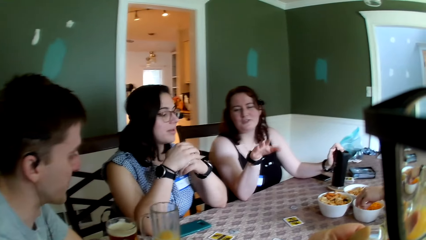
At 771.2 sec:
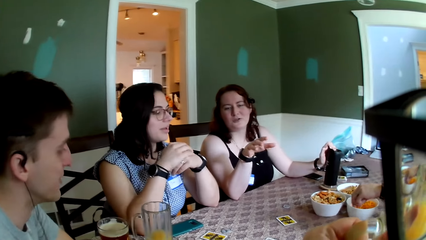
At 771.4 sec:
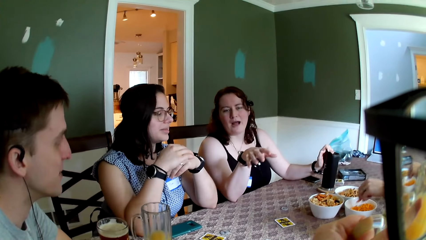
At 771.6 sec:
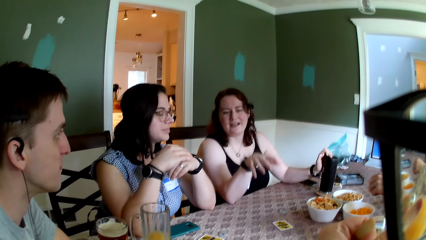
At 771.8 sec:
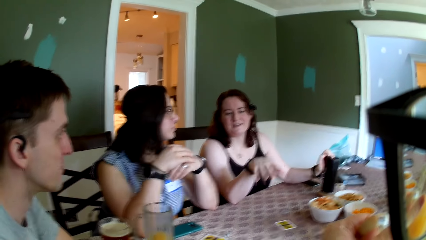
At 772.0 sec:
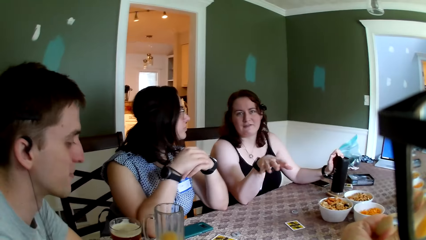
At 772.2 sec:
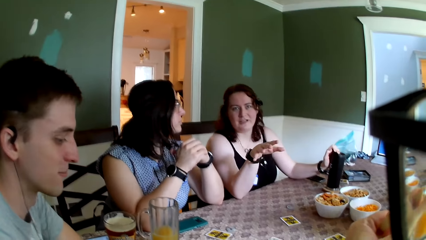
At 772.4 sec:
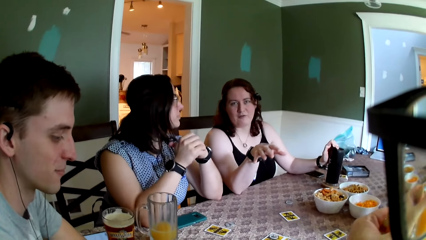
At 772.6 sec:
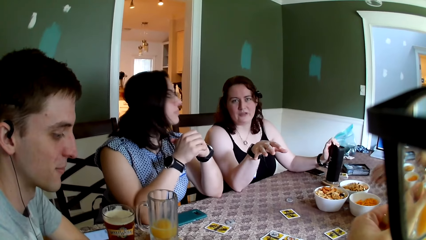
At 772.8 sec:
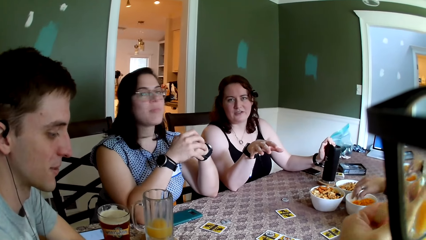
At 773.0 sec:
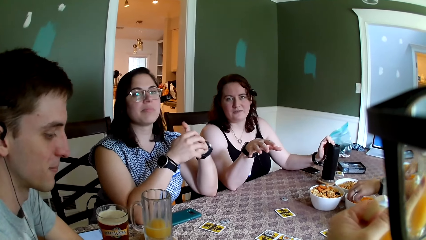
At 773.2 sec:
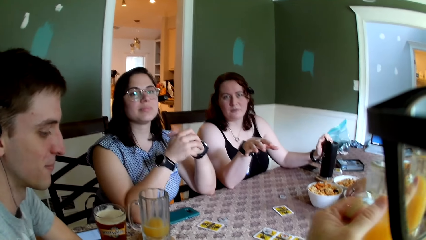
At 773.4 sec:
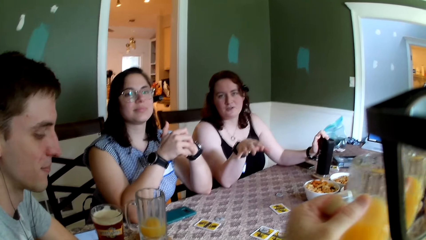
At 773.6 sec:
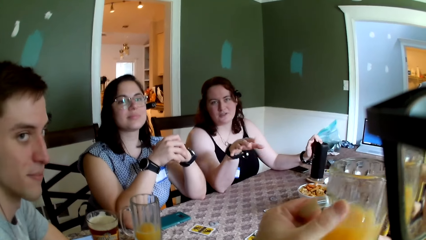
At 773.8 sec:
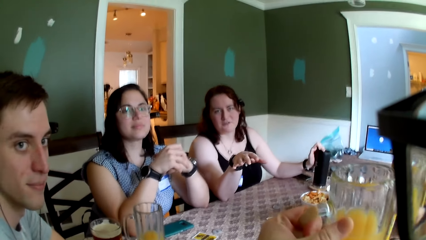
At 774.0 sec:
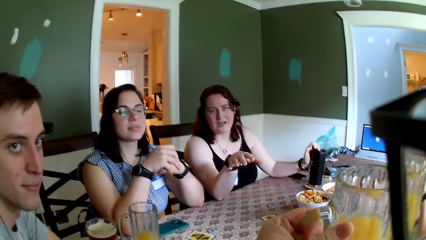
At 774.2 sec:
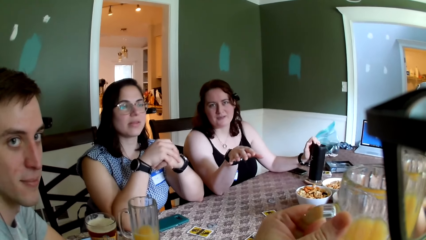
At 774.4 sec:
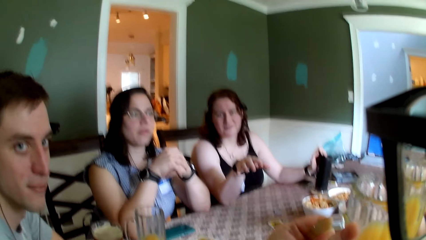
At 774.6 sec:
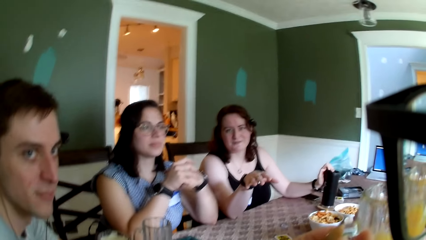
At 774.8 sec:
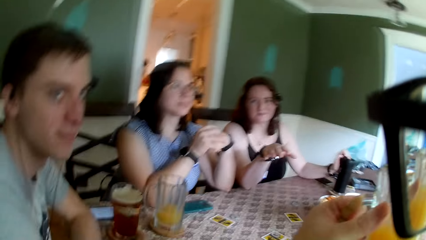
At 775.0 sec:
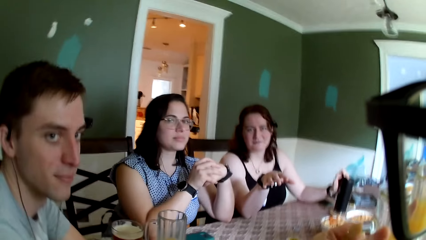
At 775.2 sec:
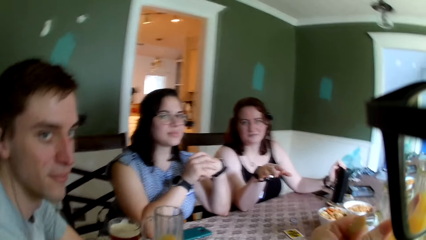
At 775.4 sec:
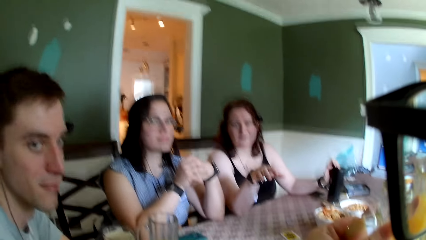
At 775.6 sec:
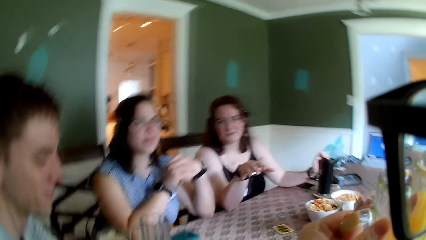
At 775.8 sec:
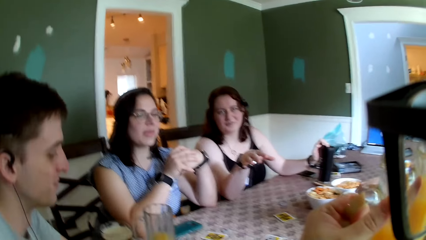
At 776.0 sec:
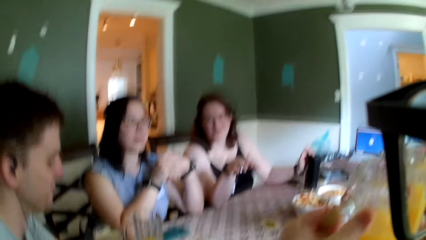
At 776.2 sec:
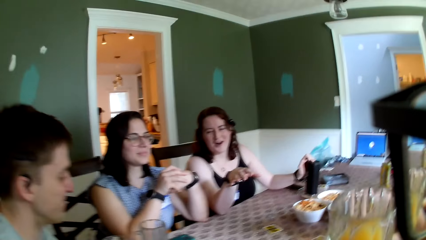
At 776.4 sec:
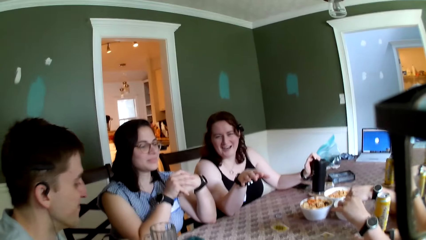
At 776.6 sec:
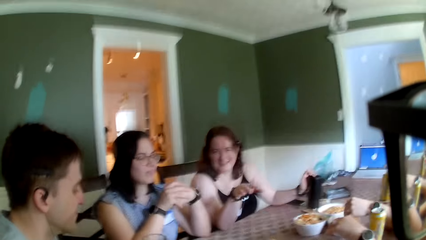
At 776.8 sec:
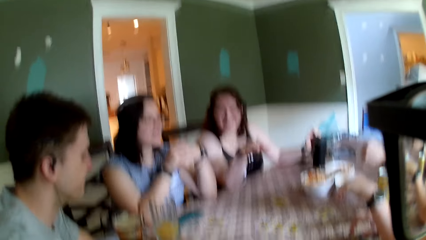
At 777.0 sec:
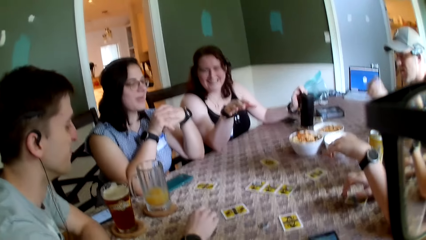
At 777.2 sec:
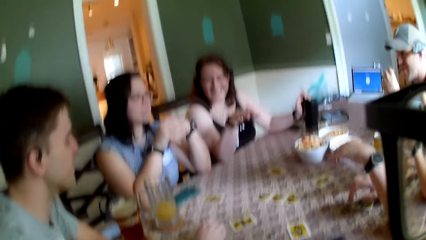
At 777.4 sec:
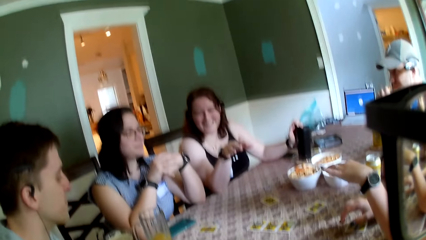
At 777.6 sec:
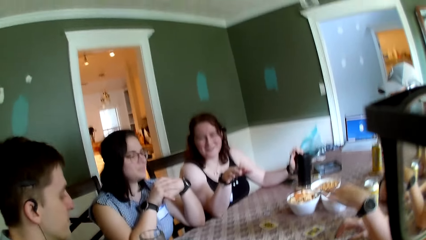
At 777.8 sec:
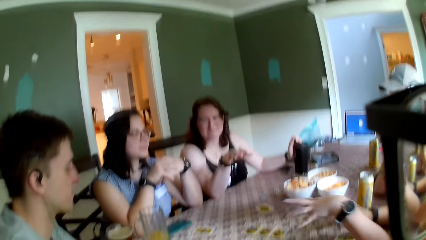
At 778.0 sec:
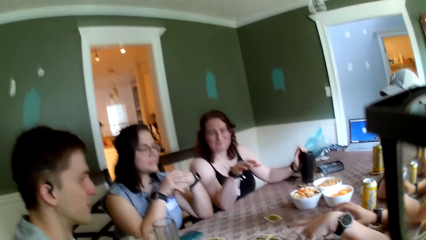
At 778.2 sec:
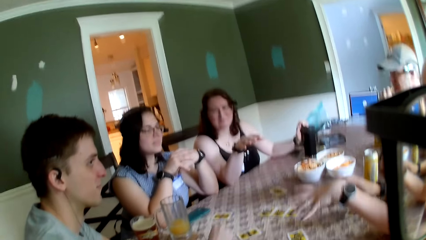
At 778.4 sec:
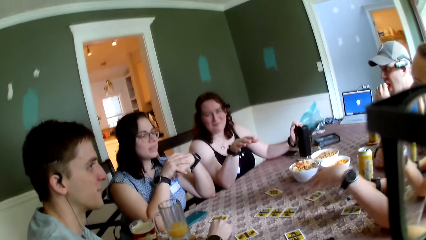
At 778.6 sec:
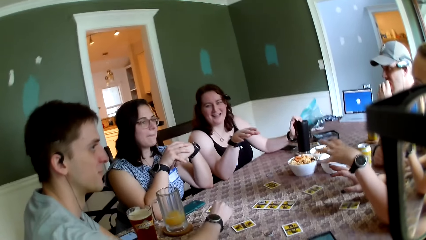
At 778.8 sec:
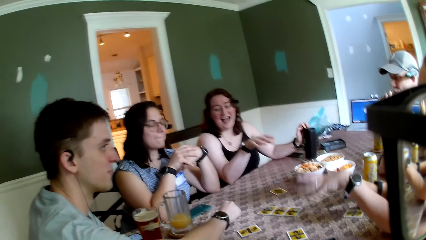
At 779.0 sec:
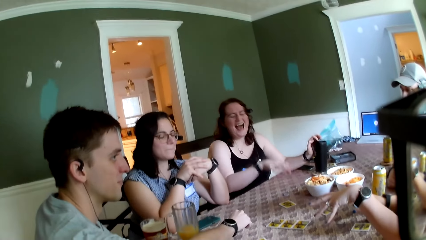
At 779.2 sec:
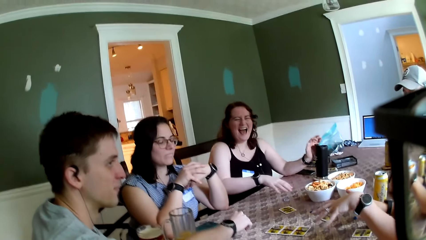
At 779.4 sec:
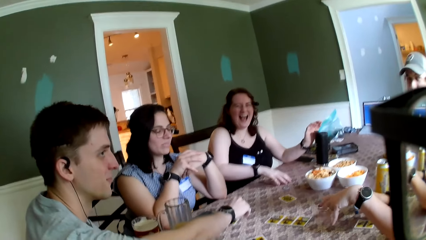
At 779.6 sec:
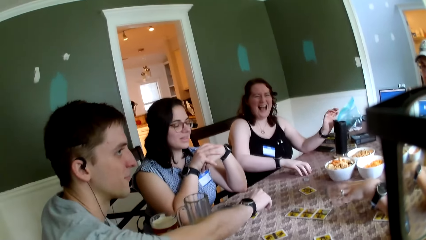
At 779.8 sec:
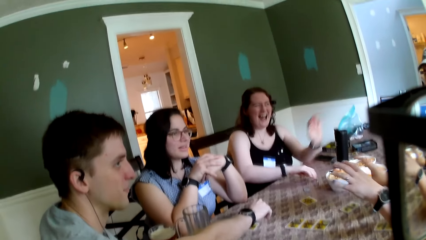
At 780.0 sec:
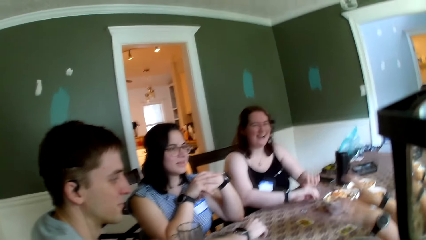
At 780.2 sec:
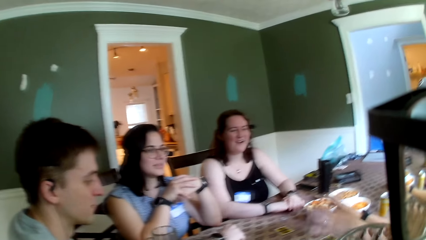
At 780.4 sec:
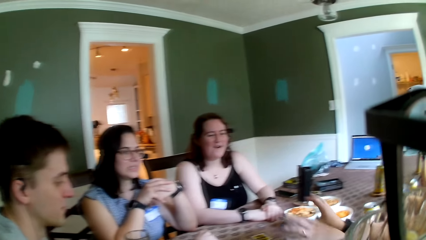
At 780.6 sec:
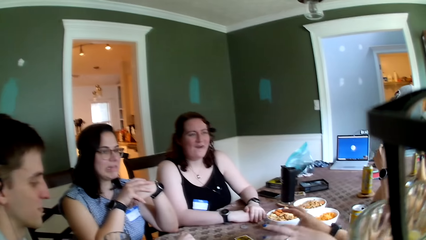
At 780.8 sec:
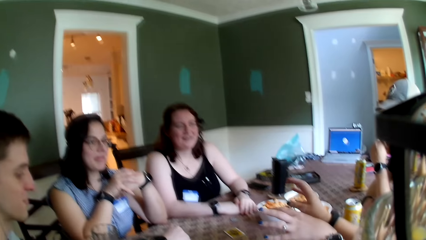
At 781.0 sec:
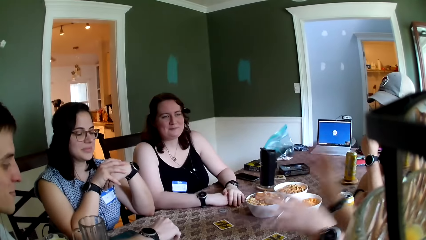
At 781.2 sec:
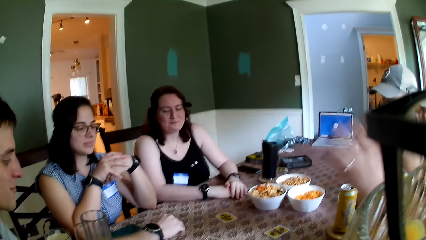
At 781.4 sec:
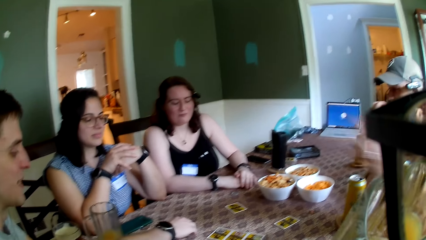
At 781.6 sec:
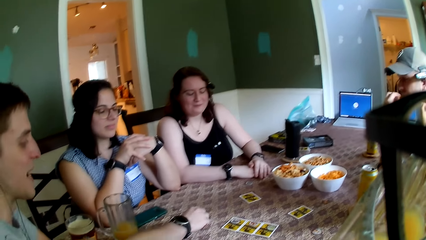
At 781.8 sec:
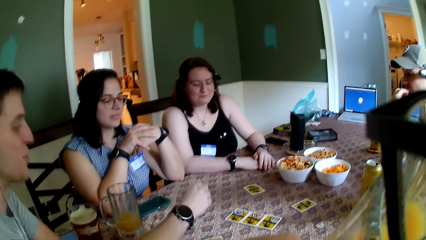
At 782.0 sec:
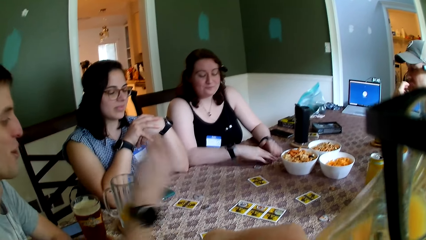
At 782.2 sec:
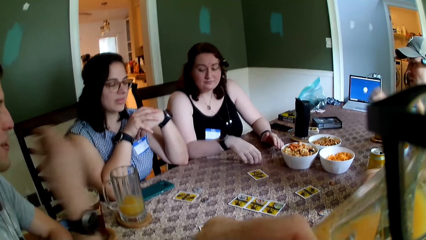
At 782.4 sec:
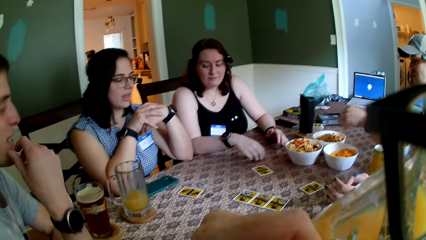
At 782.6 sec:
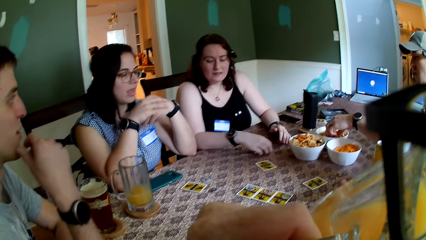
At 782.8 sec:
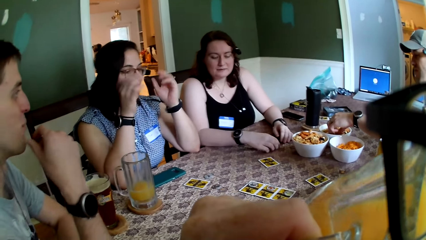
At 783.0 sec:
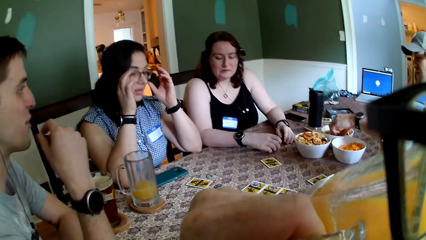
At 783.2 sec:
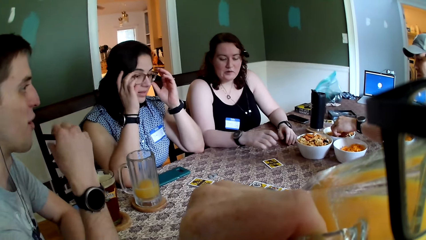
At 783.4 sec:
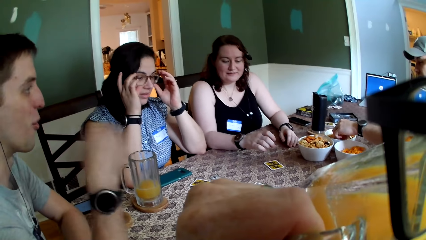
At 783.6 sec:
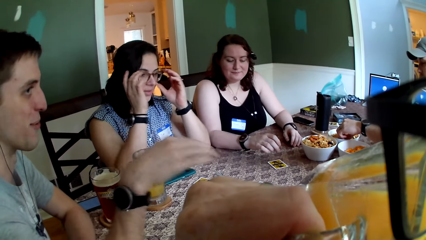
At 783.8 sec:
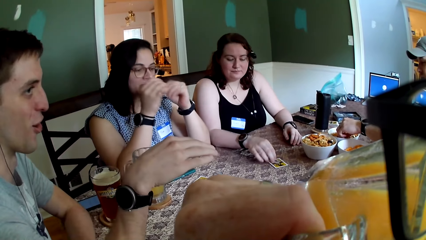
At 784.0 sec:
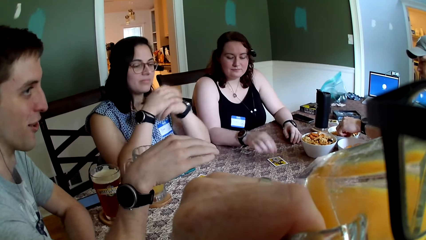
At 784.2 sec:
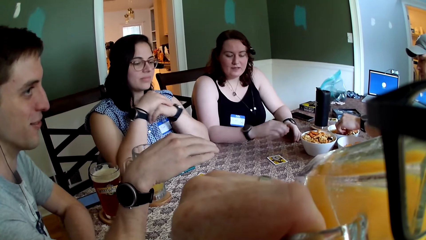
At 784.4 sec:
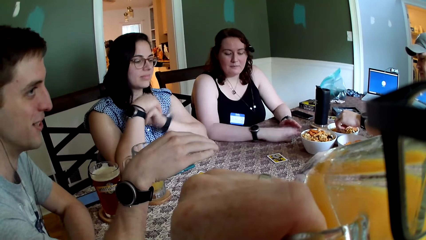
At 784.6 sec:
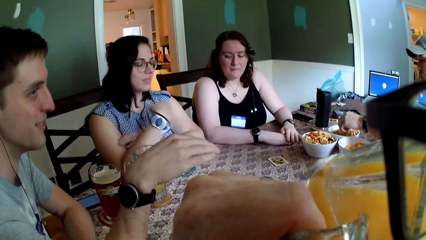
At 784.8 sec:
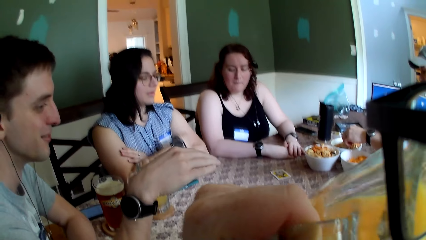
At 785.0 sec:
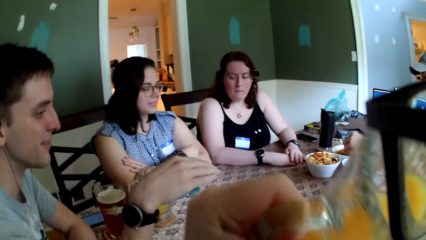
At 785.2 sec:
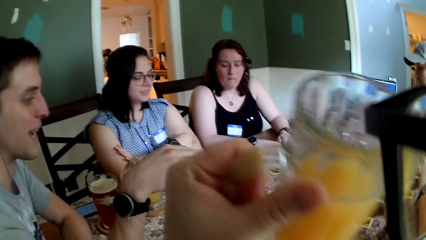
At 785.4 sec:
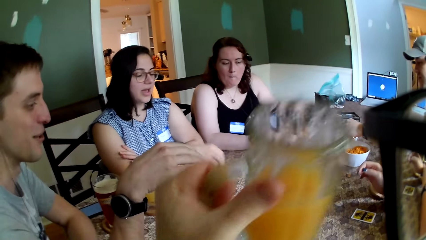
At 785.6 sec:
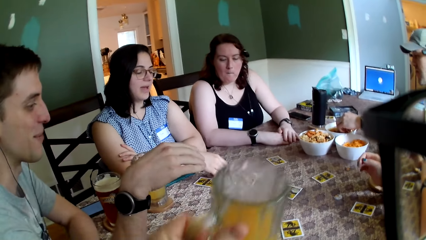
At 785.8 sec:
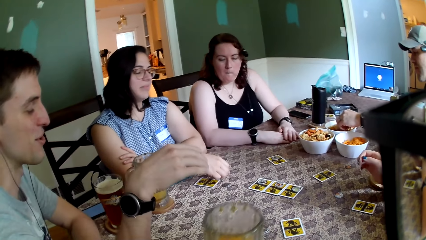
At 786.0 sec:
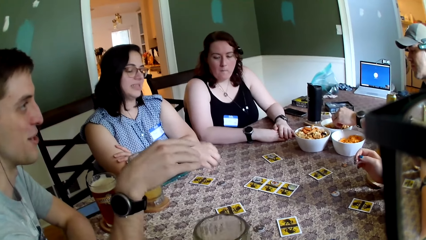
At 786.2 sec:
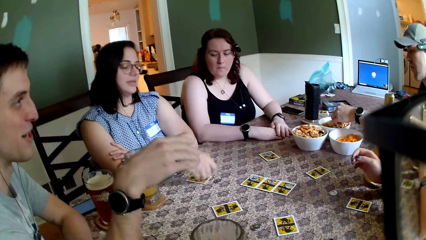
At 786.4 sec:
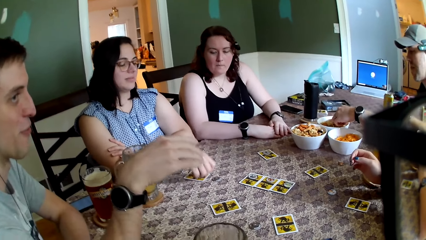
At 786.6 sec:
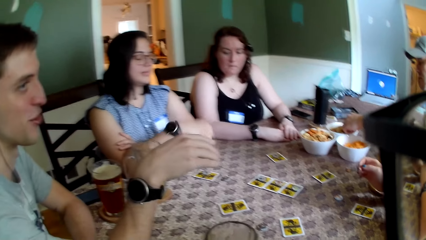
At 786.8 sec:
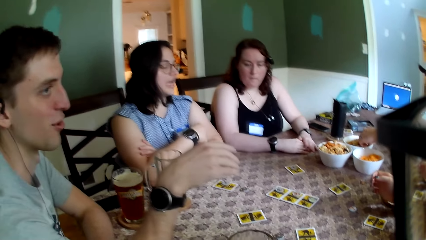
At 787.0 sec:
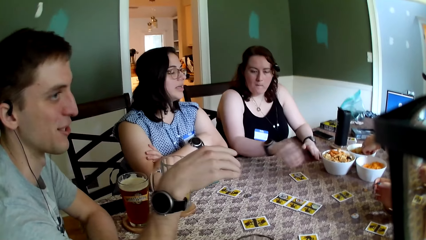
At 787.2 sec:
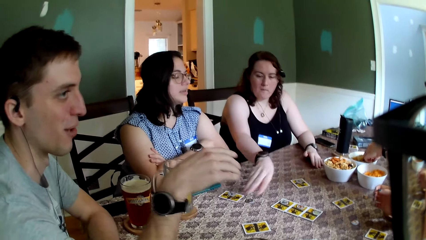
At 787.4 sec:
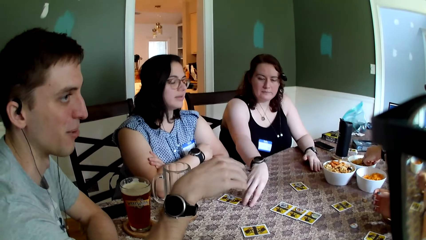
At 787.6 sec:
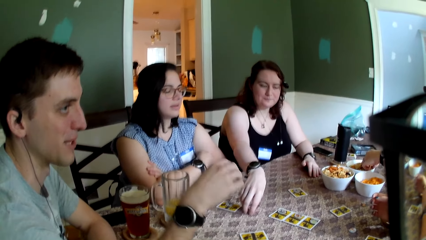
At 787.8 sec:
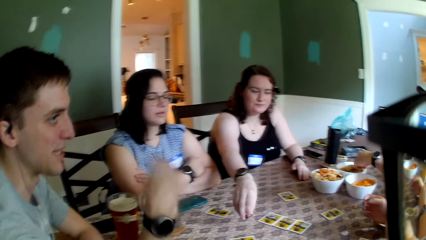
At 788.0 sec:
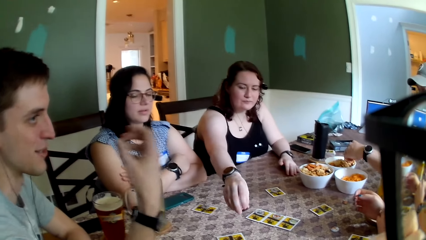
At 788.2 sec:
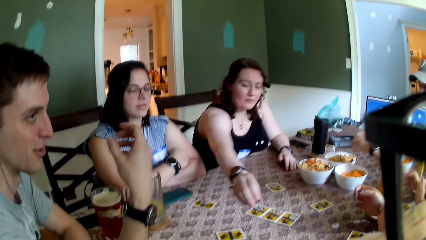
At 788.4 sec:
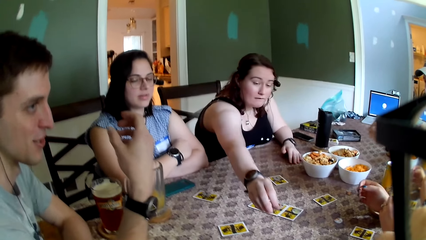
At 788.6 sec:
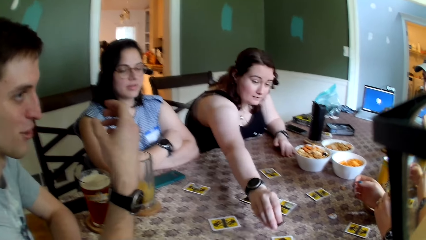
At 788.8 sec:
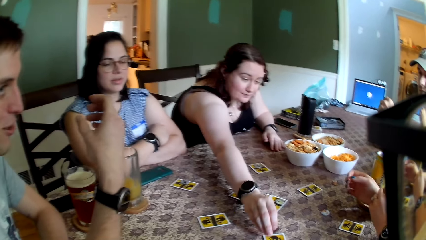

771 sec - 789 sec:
The camera wearer drinks juice from the glass cup with his left hand. A man picks up some chips from the bowl on the table with his left hand repeatedly. A lady interacts with the camera wearer. The camera wearer interacts with the crowd. He drinks juice. A woman touches the card on the table with her right hand. Another man interacts with the crowd. The first man picks up some biscuits from the bowl on the table with his left hand. The camera wearer drops the glass cup on the coaster on the table with his left hand. The woman picks up a token from the table with her right hand.
